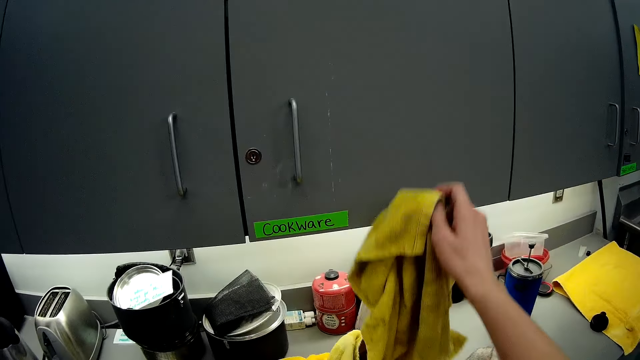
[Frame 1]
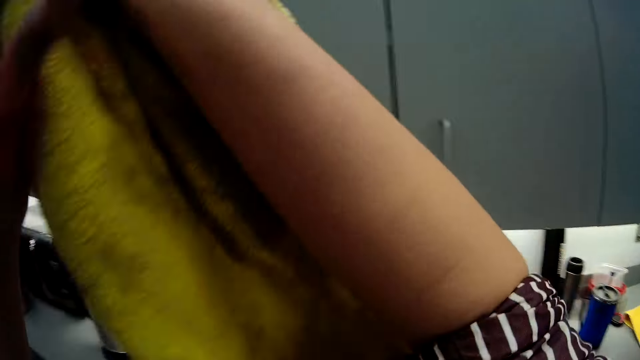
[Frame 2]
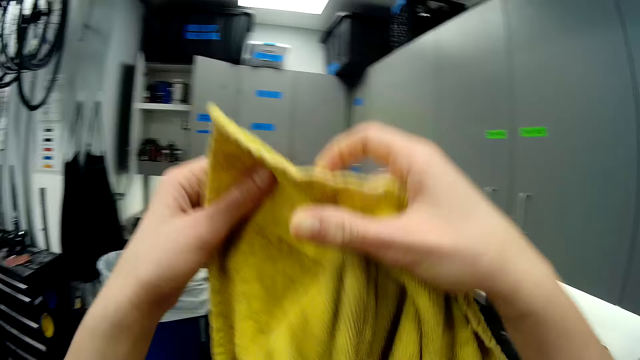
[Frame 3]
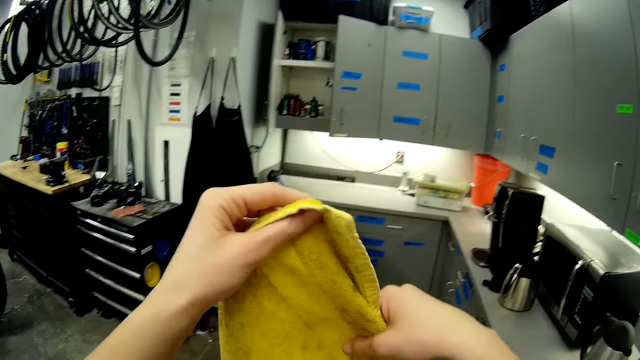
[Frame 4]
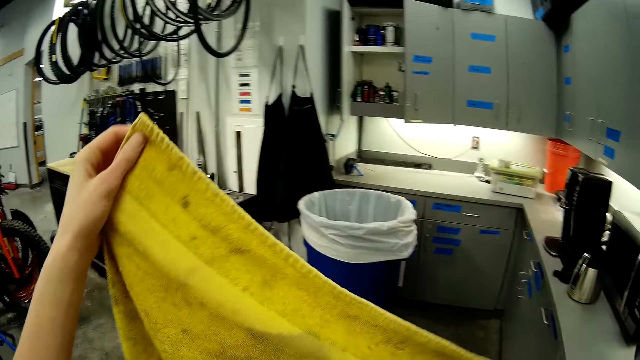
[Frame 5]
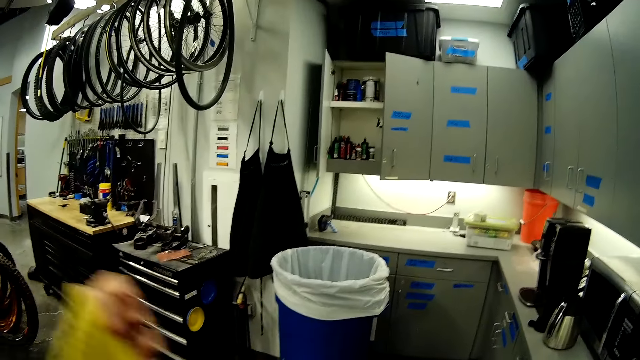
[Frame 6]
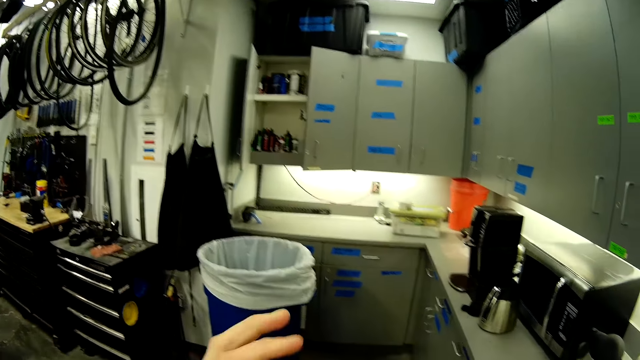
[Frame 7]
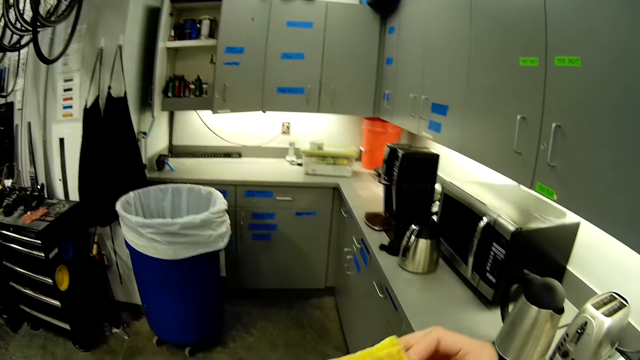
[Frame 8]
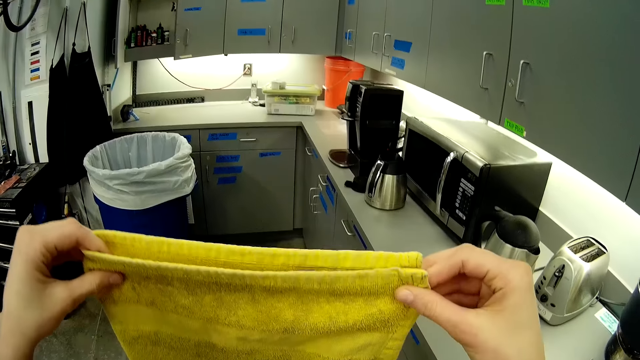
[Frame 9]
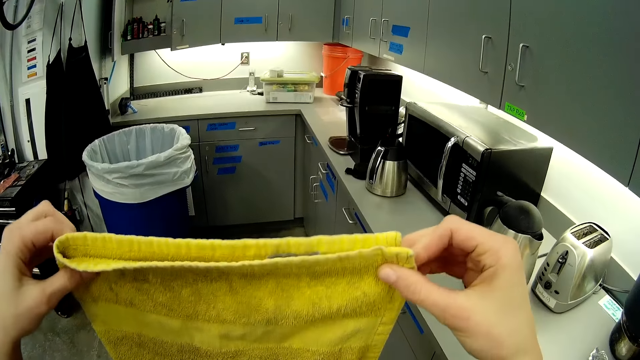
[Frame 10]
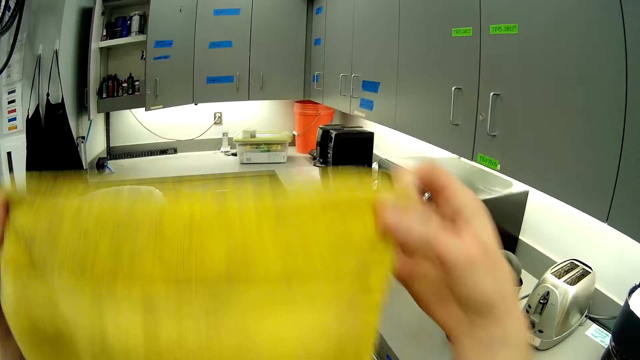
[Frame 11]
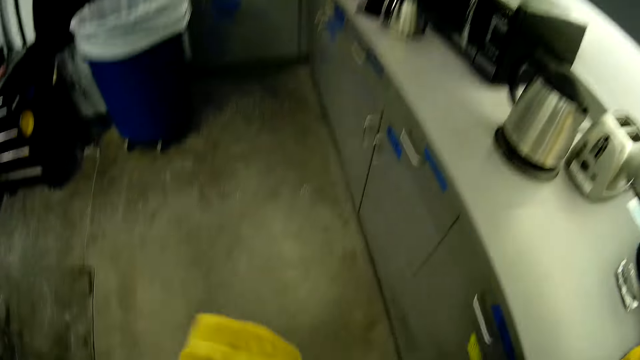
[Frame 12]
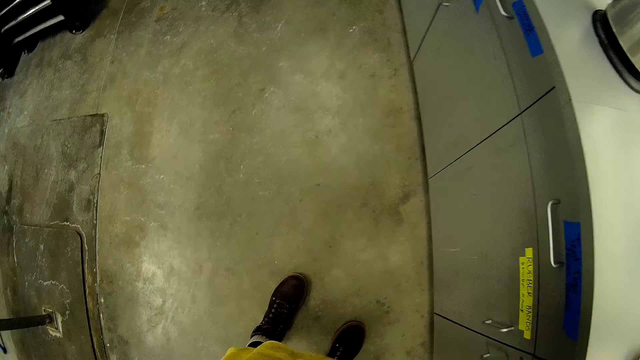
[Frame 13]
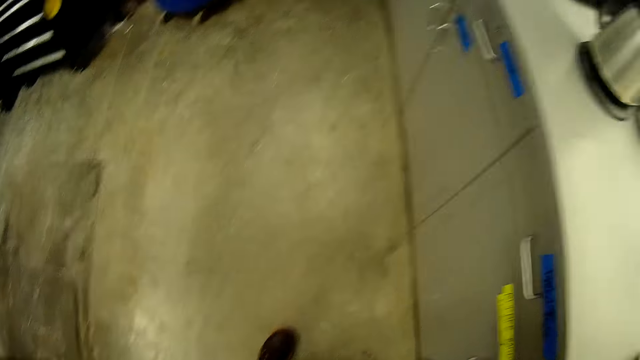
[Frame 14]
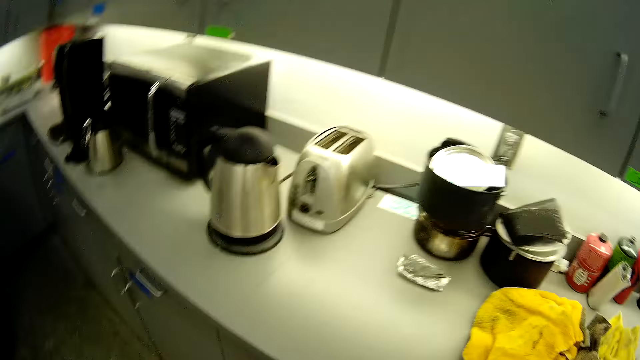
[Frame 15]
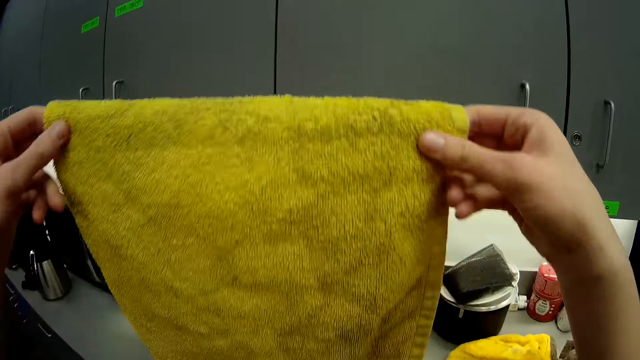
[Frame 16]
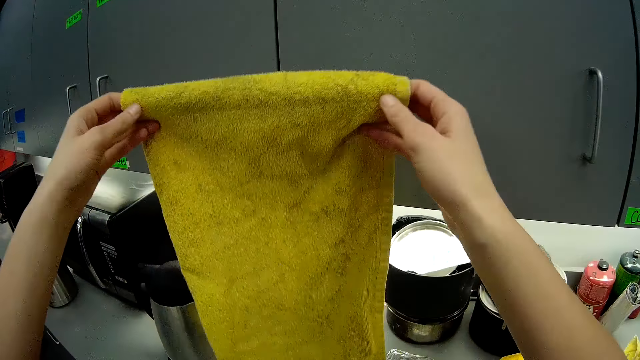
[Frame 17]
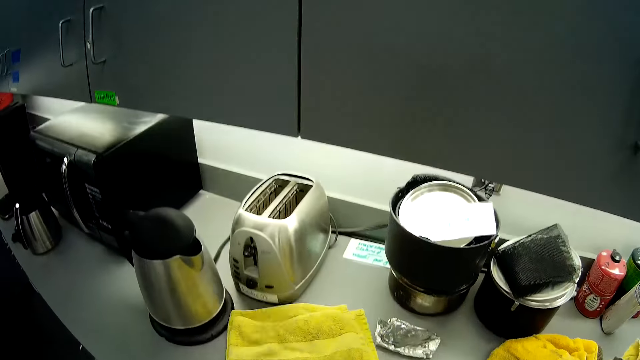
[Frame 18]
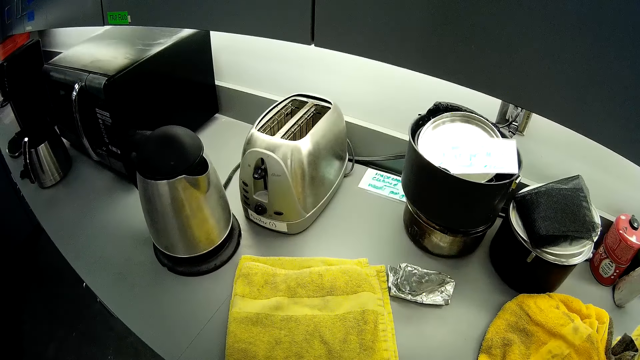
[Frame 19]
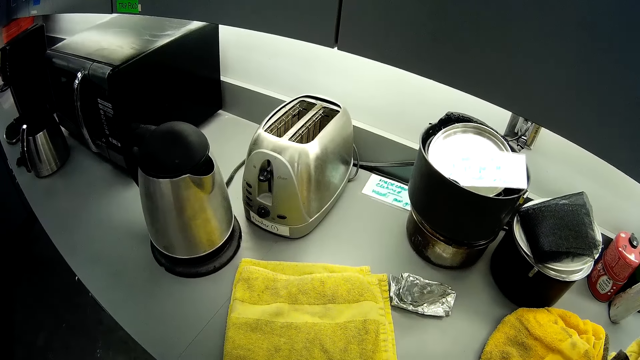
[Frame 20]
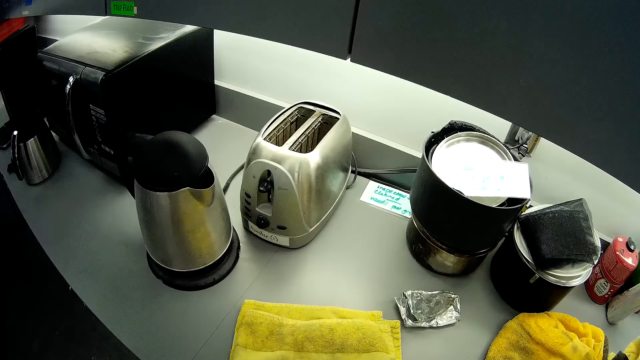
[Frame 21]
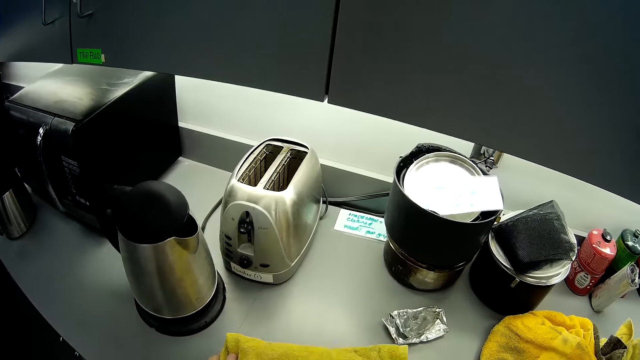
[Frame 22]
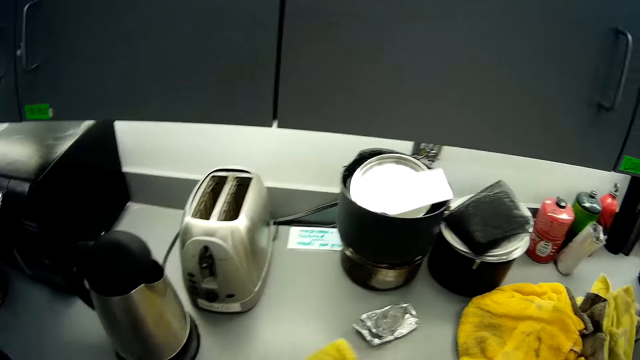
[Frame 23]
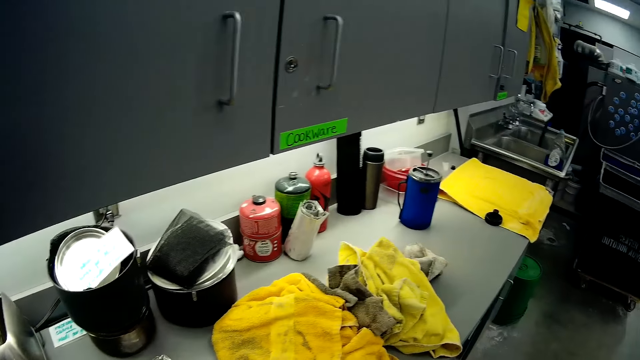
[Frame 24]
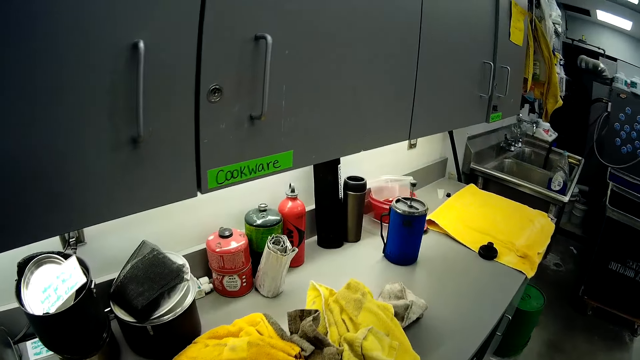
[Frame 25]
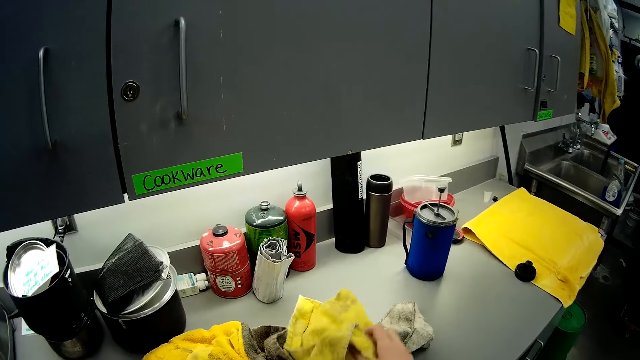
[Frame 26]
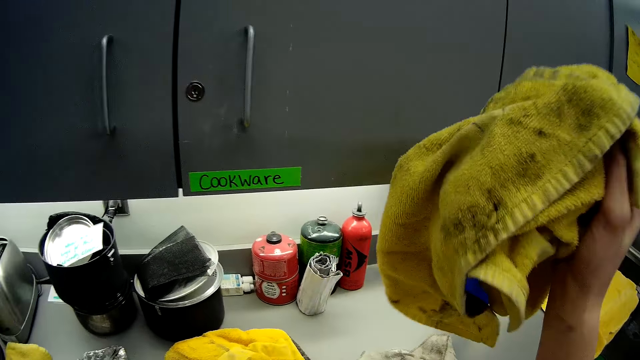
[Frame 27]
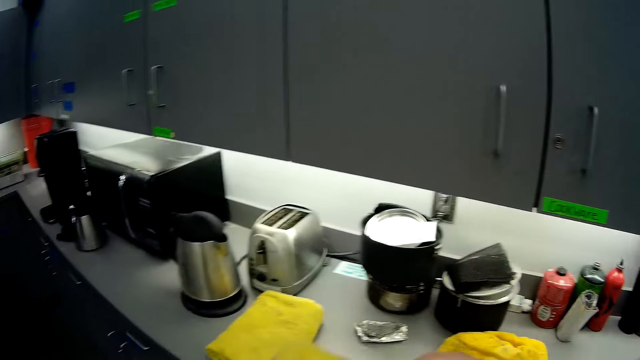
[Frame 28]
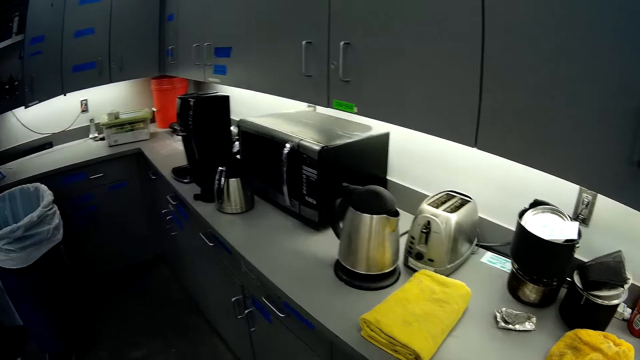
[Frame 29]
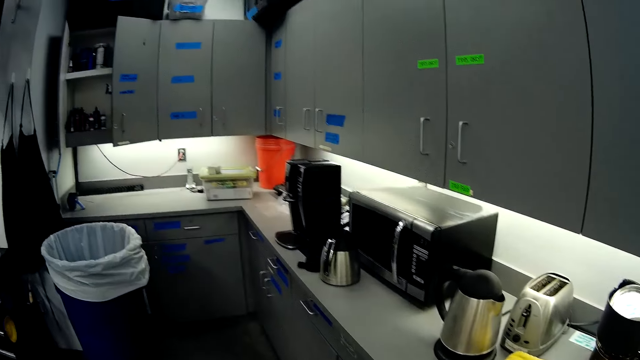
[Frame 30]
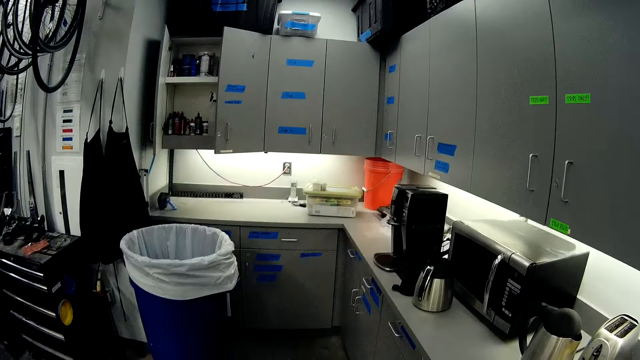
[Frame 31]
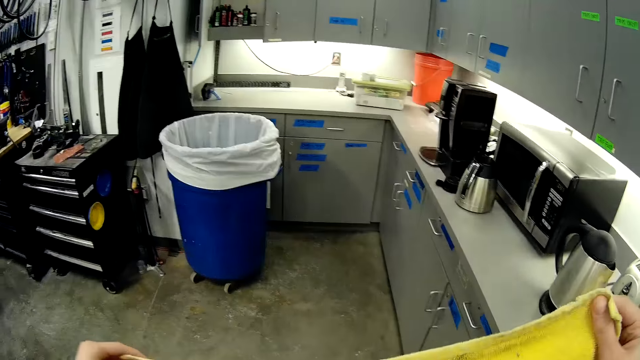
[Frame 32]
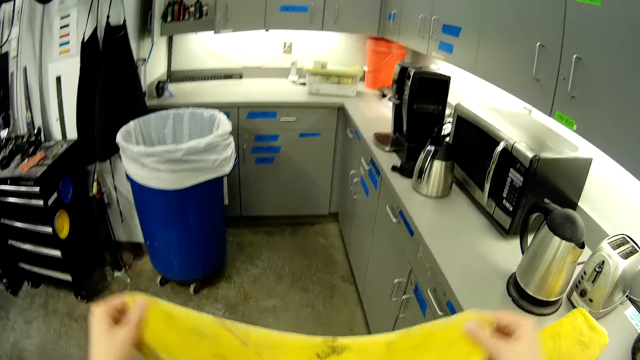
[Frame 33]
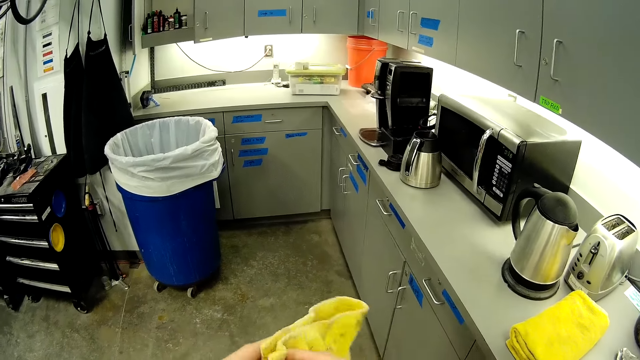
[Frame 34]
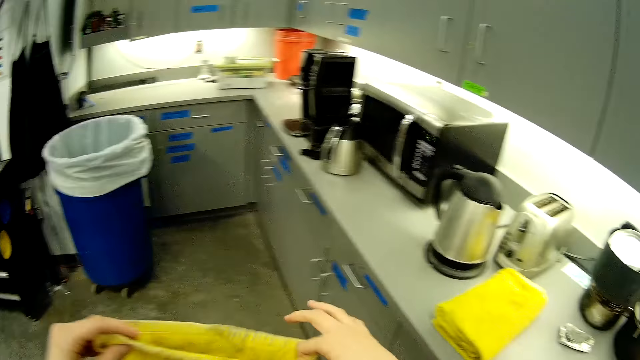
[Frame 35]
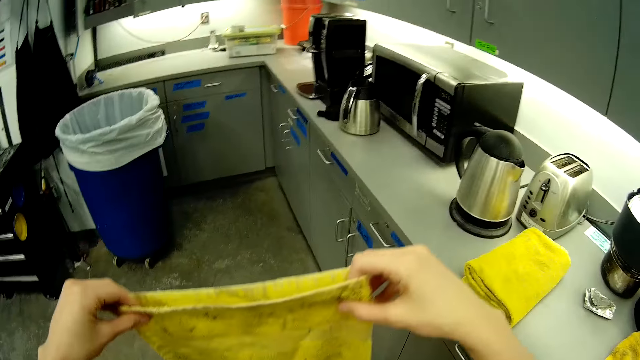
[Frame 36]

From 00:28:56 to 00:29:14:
The camera wearer takes the towel placed on the table. They fold the napkins or towel on the kitchen counter. They place the towel on the table. They take the towel placed on the table.

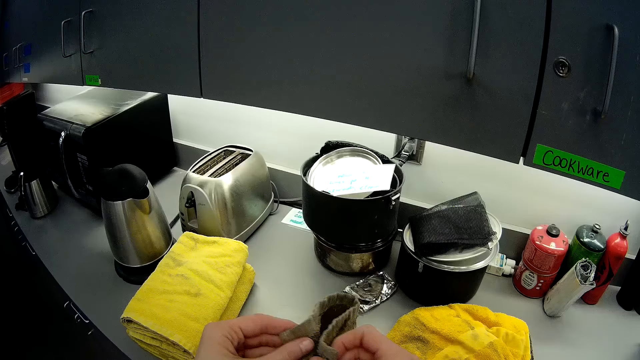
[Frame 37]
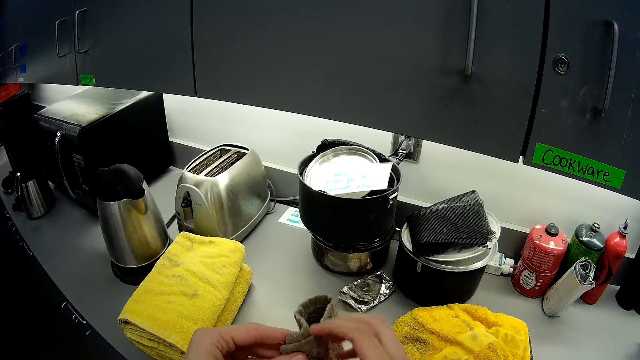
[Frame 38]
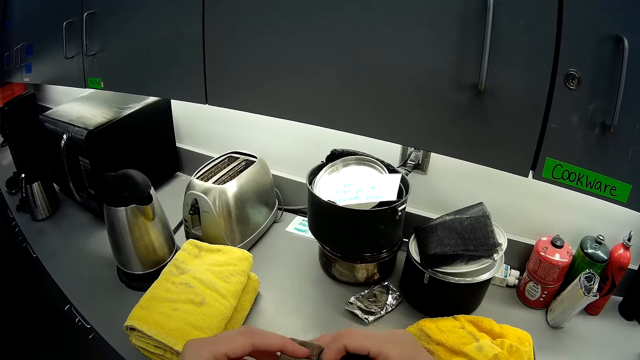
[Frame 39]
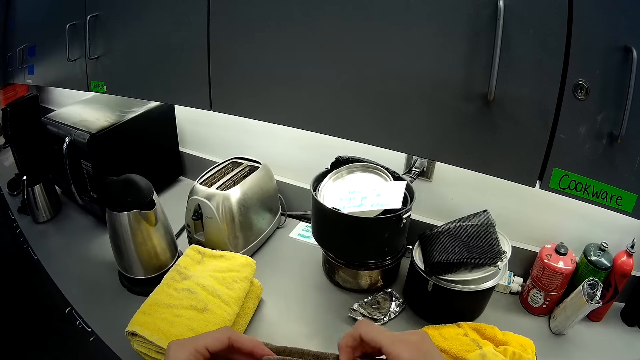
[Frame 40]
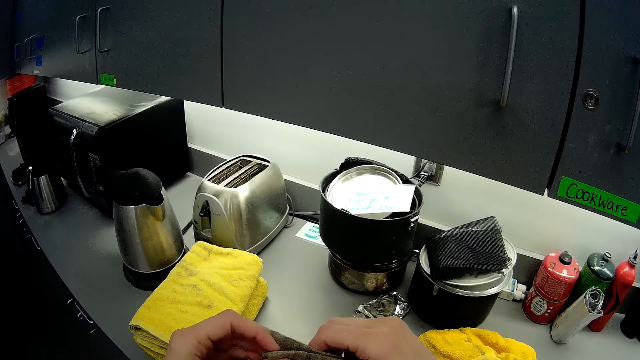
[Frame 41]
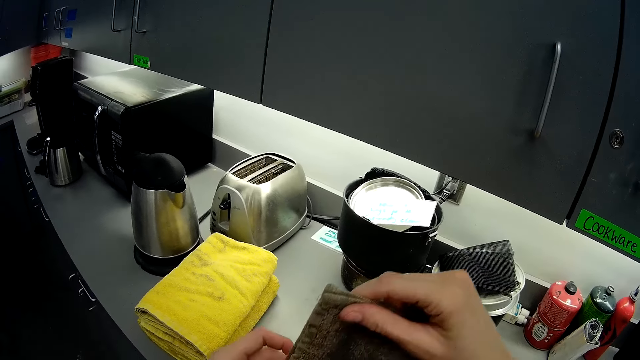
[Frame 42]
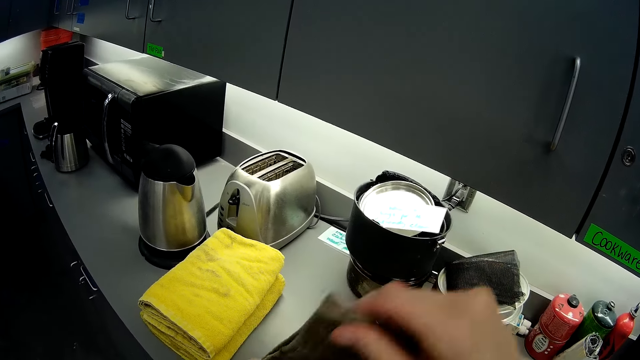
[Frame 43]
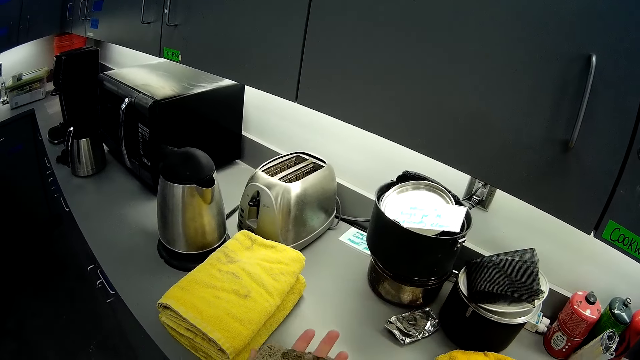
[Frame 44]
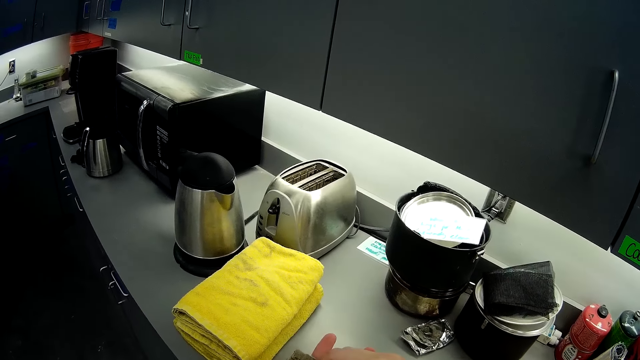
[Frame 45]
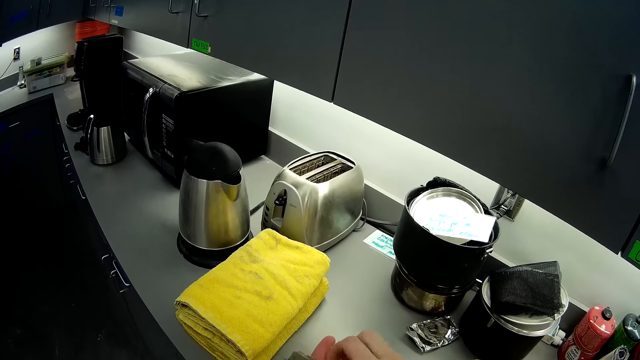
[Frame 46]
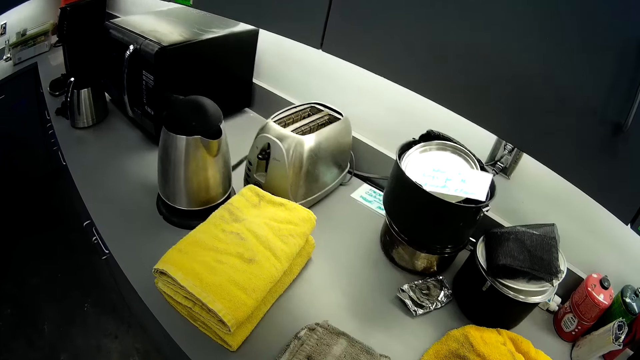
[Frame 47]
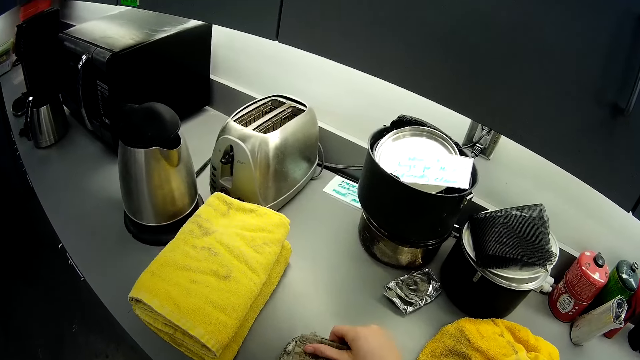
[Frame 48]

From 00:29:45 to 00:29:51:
The camera wearer folds the towel. They place the towel on the table.
